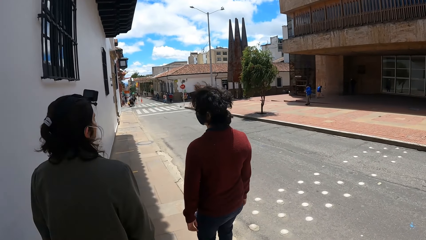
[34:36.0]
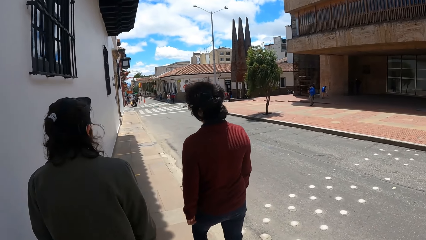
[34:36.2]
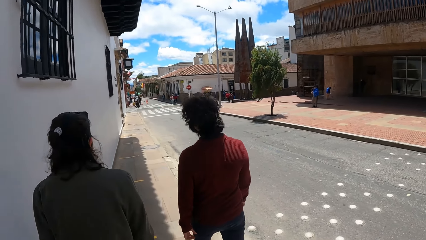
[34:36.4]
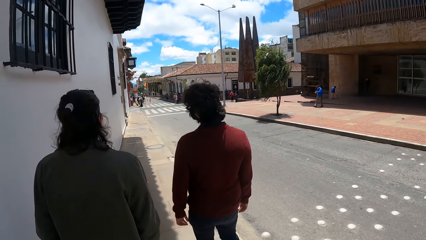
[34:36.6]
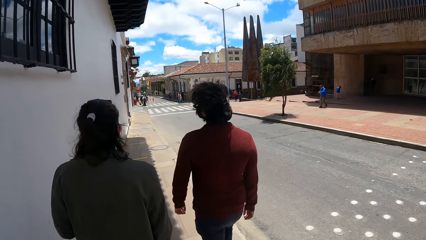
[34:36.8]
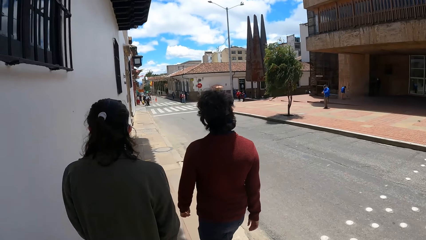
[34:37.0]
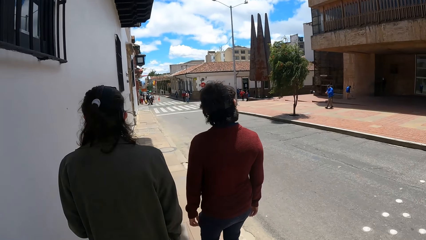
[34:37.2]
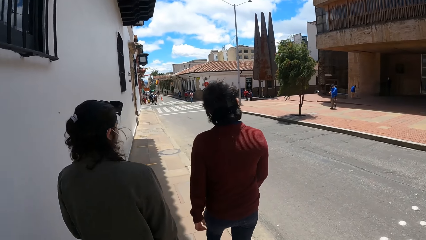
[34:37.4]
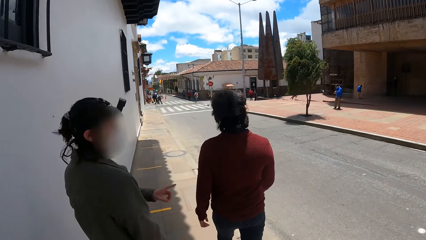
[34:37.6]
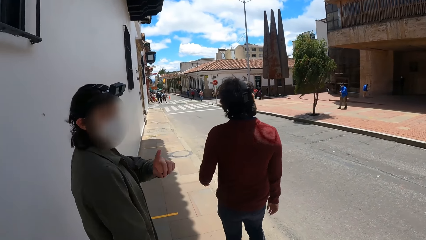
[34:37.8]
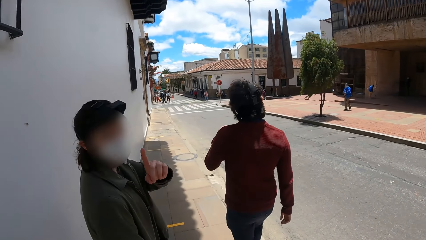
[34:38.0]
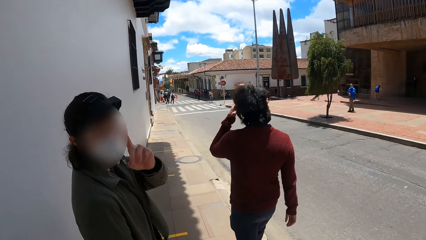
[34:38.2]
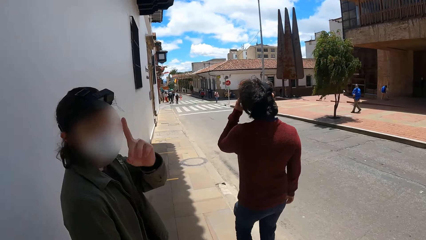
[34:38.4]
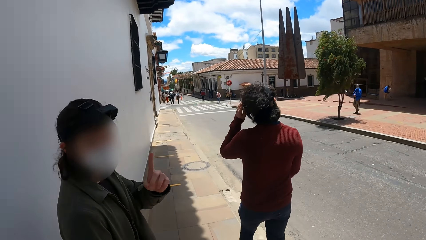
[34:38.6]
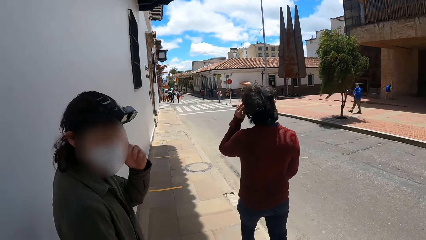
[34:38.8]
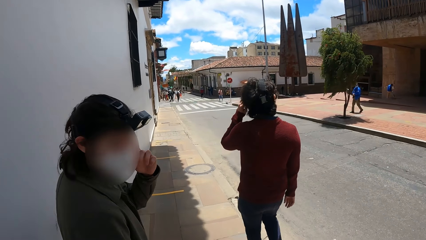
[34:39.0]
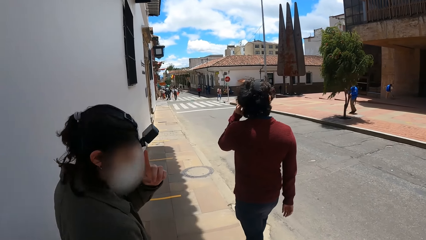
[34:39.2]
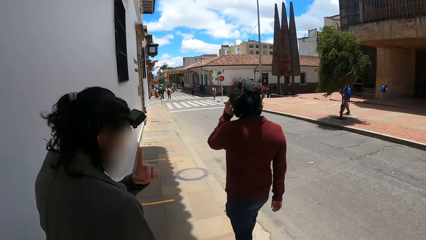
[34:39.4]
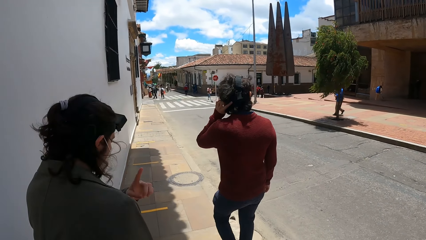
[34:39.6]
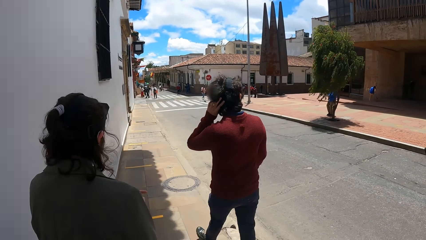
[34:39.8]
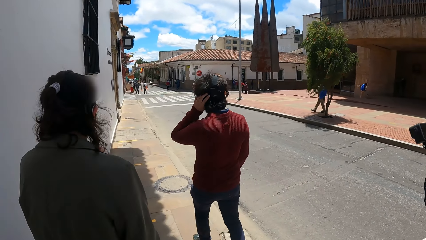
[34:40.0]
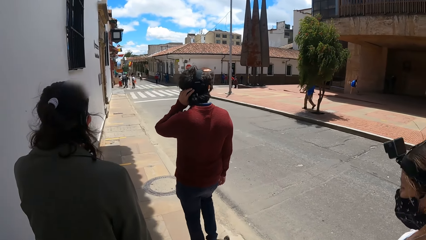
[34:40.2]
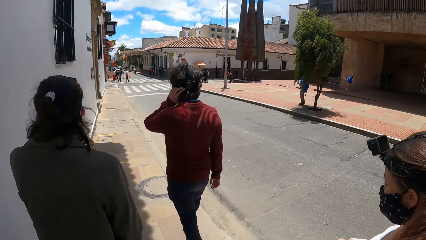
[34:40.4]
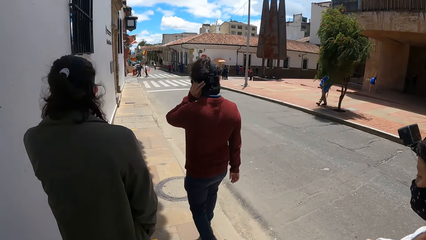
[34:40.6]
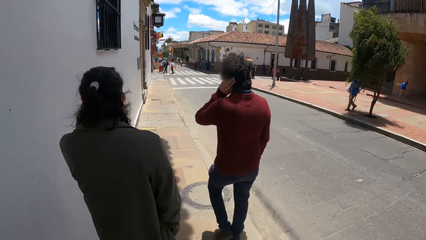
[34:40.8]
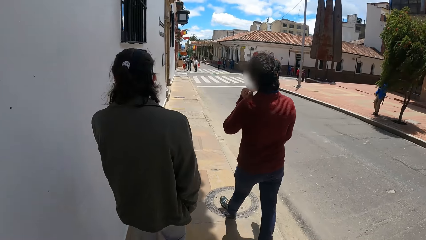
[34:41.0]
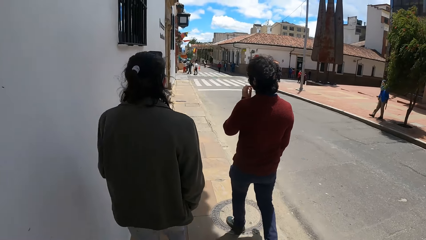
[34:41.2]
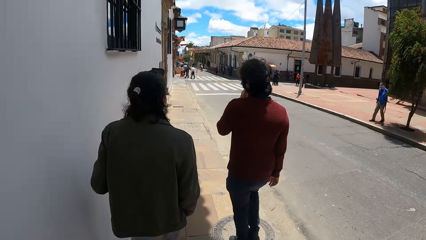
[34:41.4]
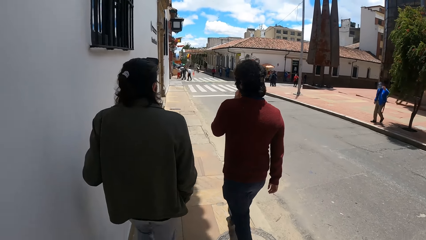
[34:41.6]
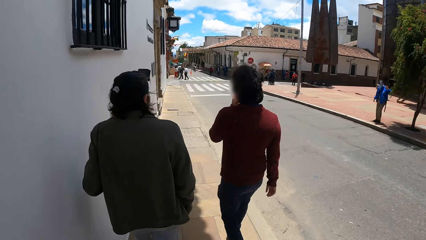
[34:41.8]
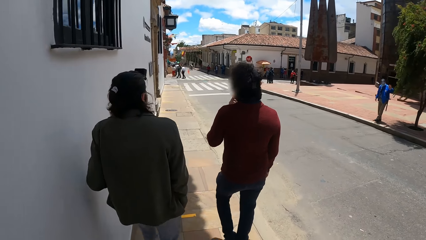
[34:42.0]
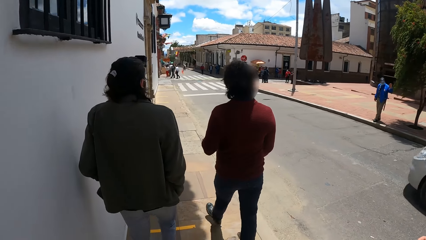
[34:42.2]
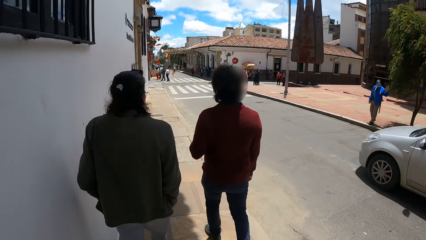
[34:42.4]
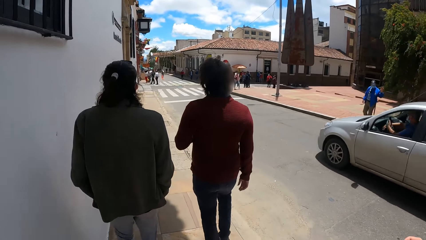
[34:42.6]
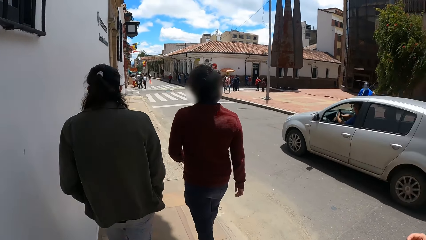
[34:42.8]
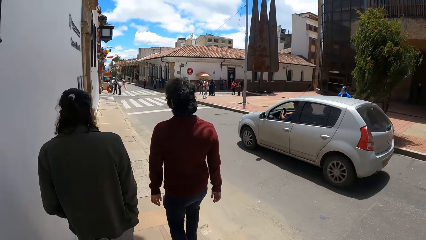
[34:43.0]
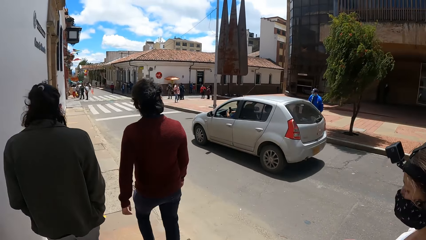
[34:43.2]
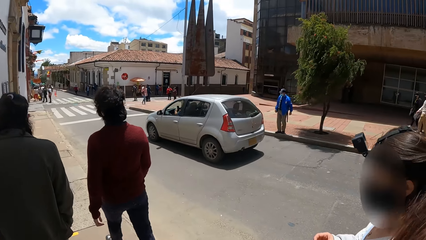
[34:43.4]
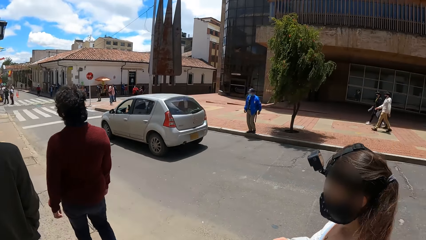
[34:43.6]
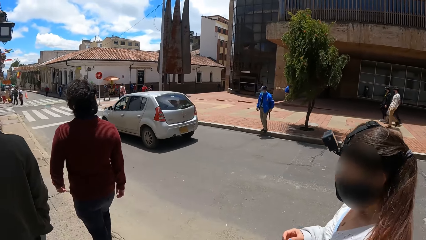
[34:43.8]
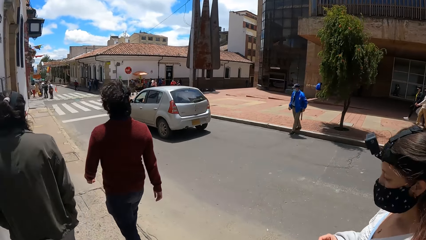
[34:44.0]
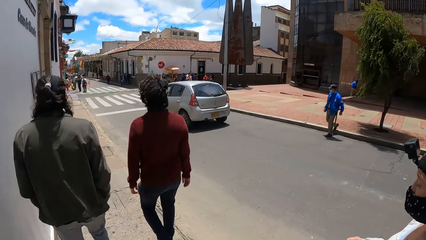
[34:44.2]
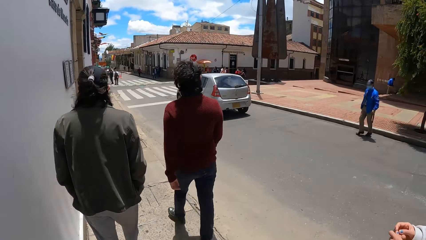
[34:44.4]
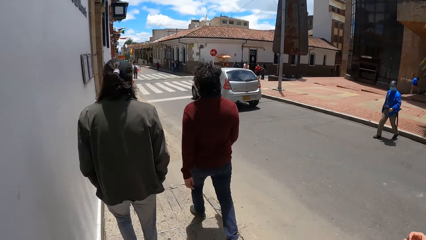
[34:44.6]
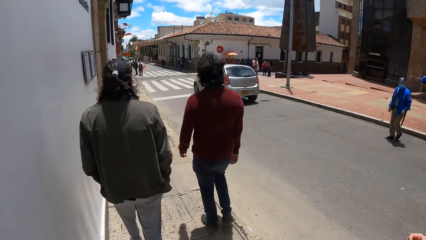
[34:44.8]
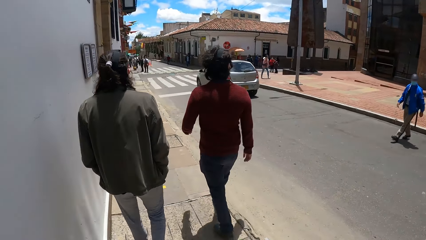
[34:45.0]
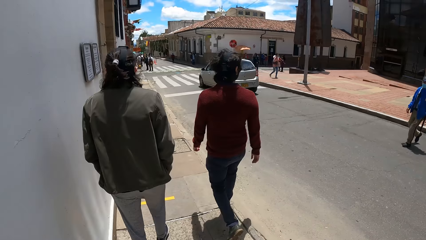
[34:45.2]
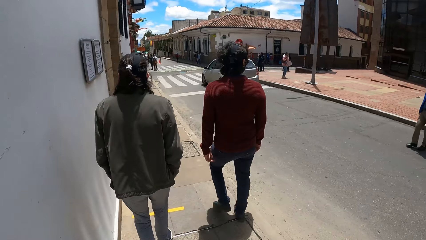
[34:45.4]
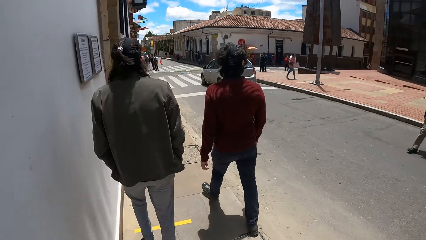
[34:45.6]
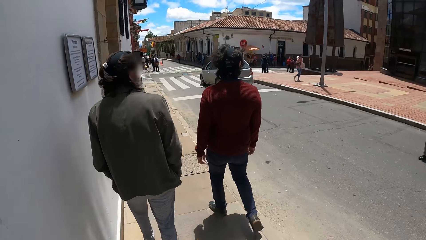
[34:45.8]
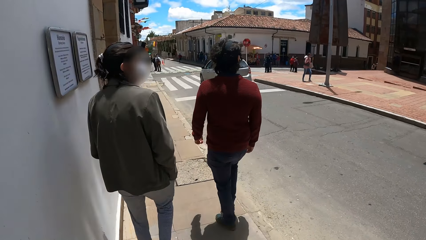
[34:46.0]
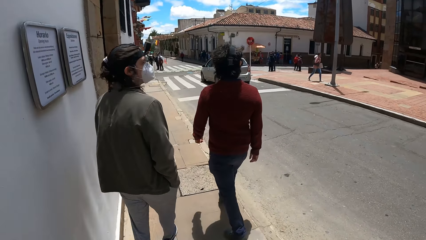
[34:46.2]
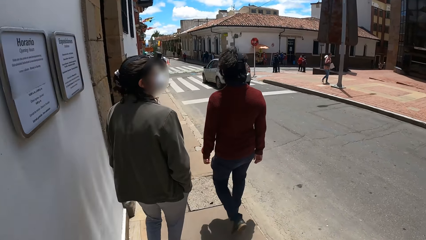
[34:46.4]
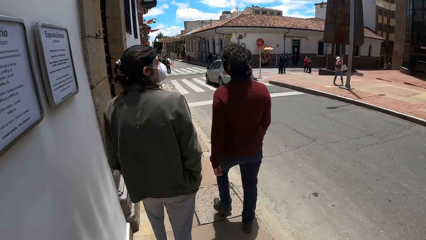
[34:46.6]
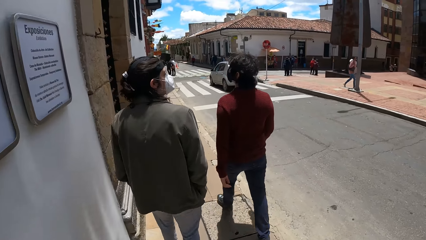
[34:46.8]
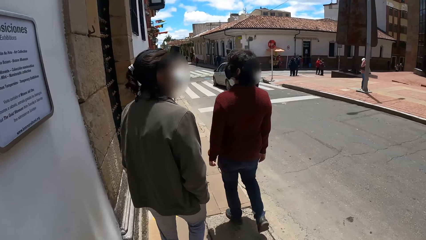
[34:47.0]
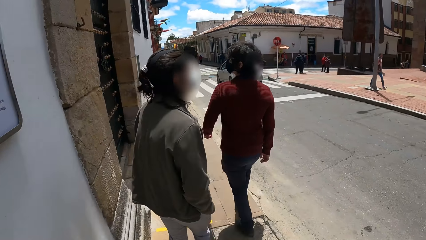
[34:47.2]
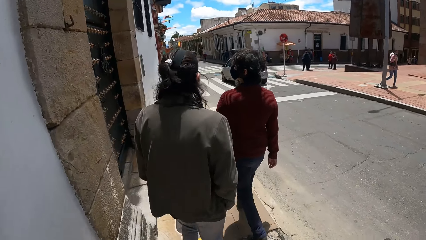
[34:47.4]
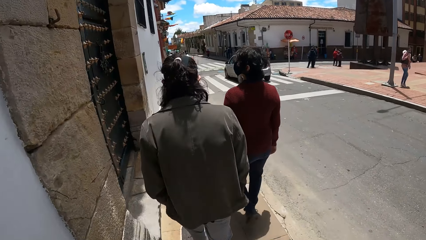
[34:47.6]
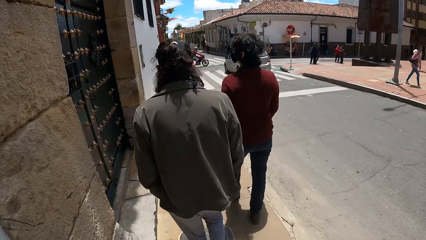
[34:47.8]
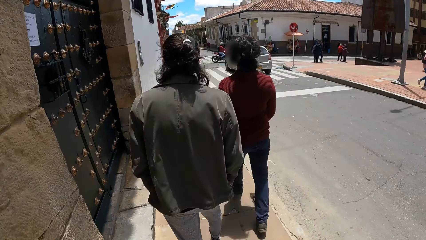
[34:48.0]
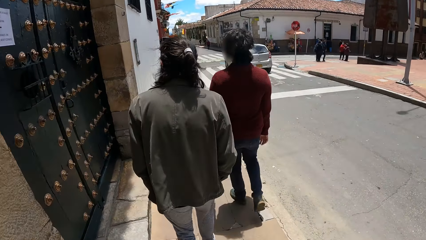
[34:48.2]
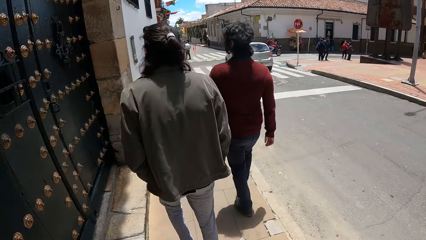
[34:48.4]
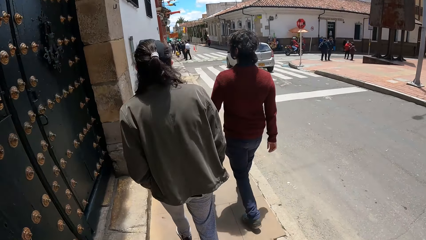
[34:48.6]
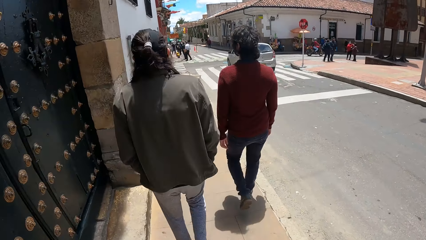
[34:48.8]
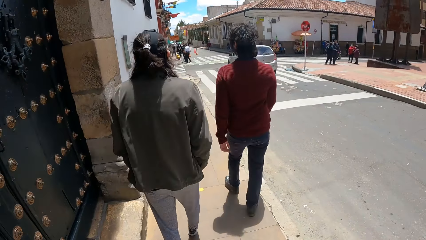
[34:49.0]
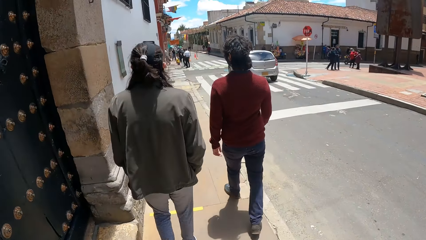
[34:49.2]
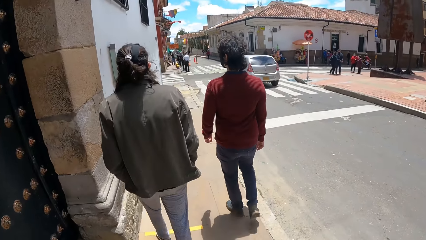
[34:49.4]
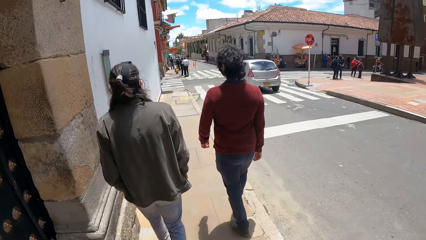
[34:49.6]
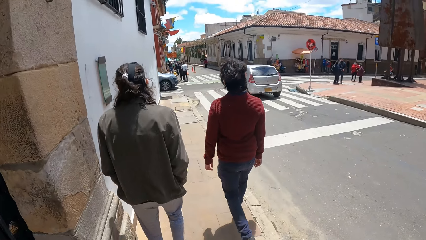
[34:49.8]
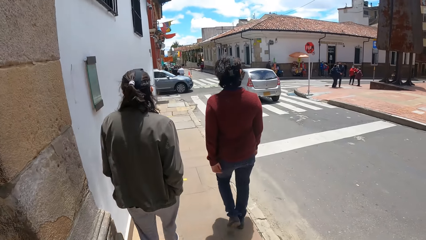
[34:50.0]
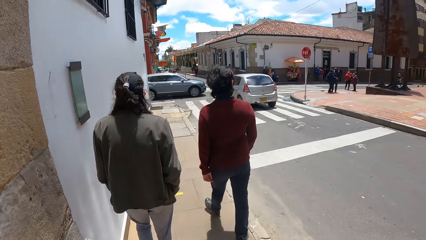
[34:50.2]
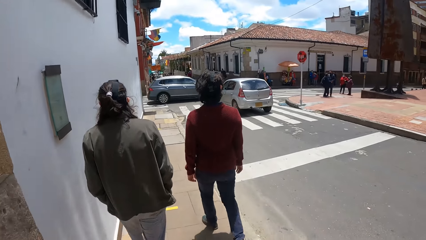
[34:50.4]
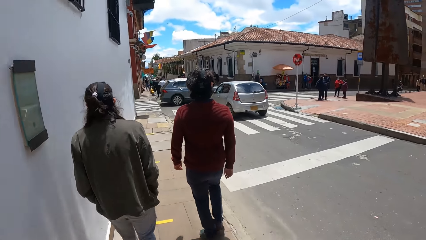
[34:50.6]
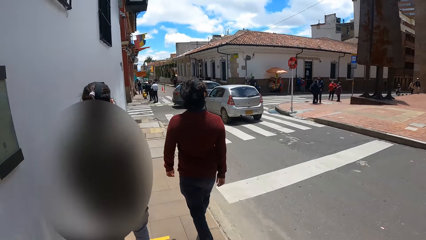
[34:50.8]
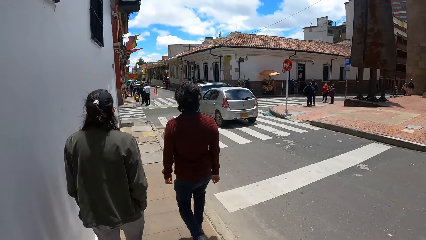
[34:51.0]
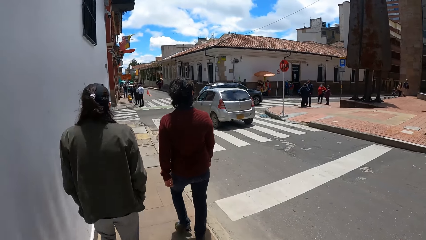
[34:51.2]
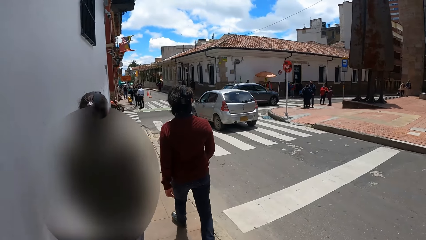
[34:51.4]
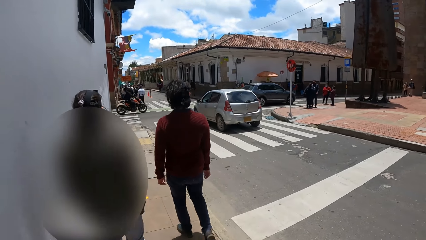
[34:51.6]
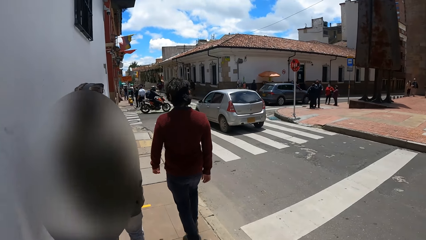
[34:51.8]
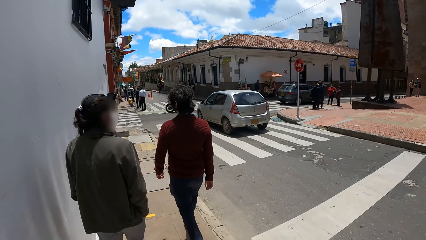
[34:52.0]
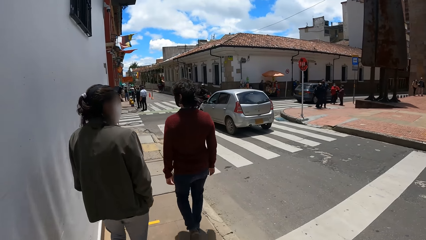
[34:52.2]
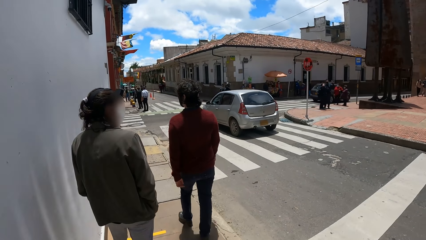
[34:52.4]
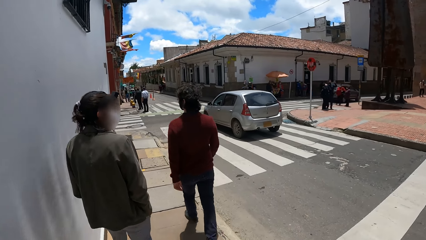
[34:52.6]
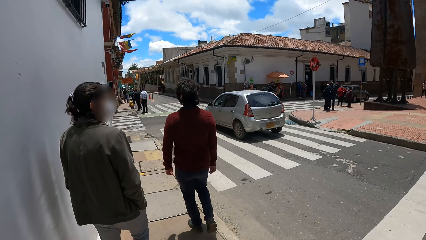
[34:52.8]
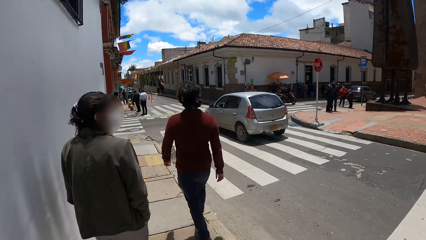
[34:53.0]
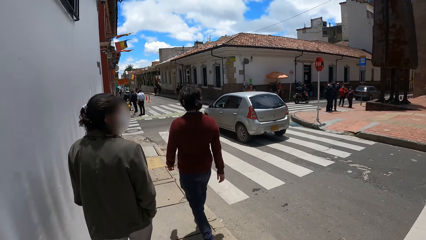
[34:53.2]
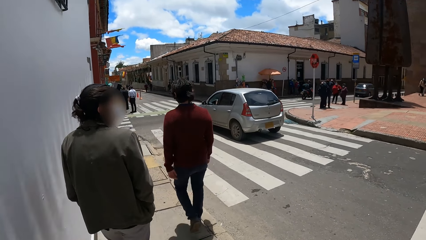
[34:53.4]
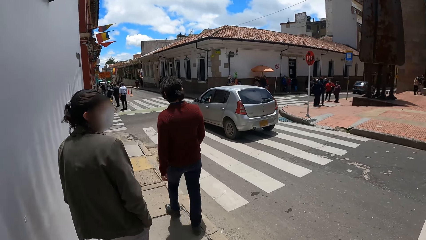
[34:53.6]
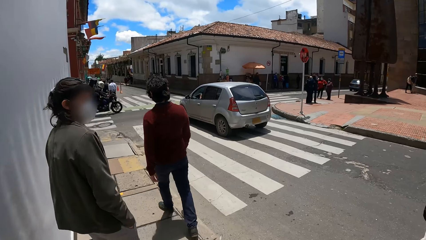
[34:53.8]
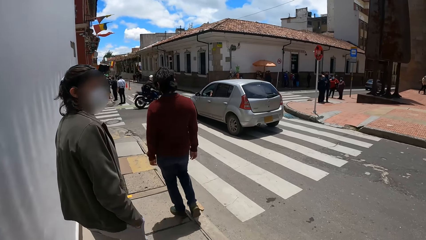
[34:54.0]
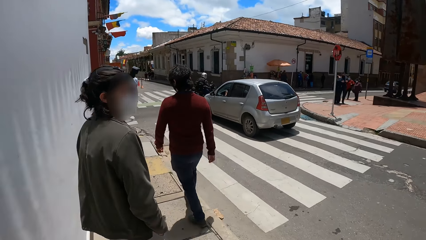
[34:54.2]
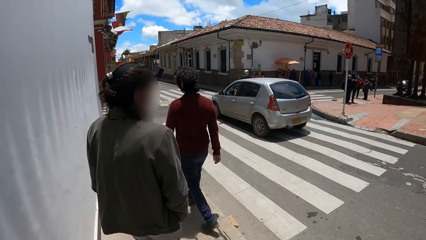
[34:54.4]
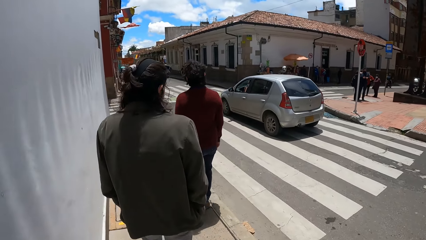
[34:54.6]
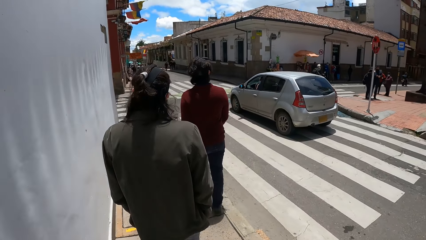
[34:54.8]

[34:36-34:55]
A man interacts with the camera wearer and a group of people. The man interacts with the camera wearer. Another man scratches his head with his left hand. An ash color car drives past the camera wearer and the group of people.
